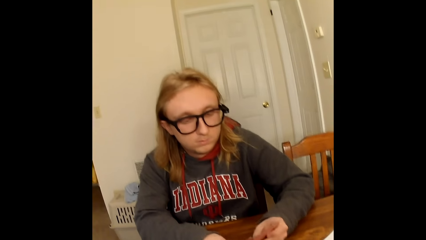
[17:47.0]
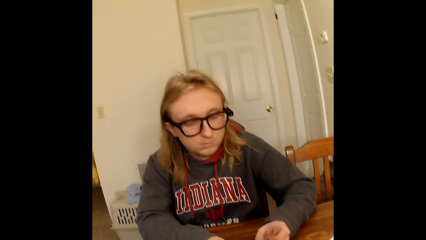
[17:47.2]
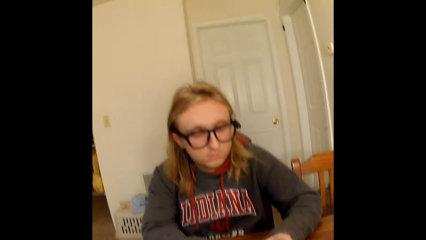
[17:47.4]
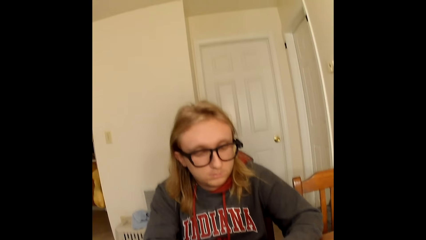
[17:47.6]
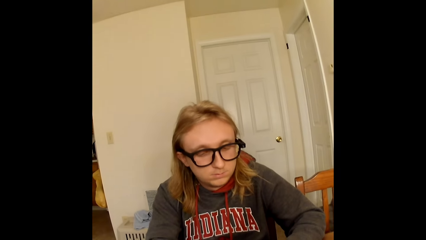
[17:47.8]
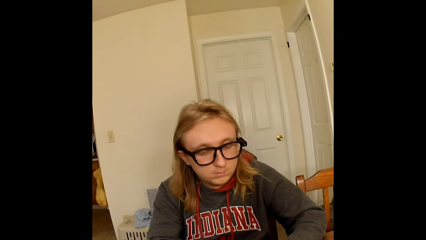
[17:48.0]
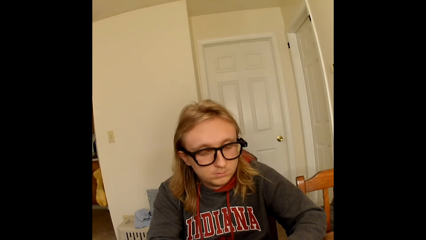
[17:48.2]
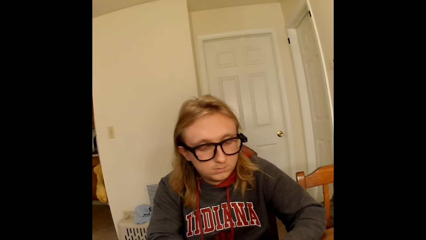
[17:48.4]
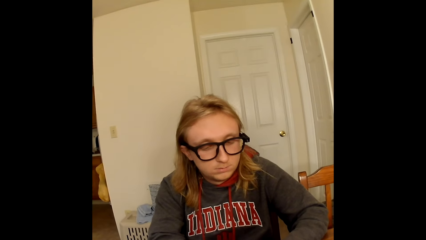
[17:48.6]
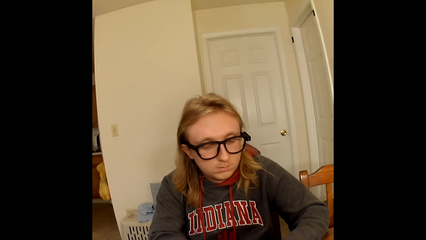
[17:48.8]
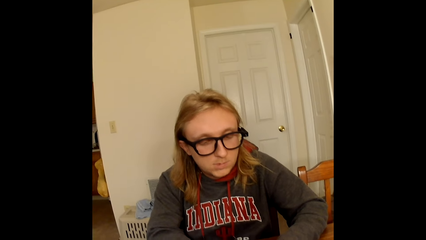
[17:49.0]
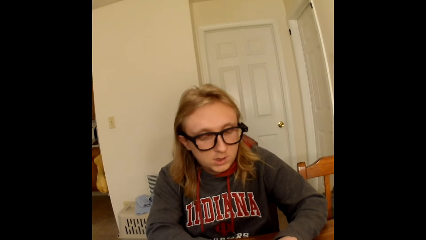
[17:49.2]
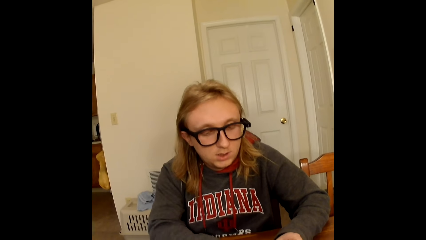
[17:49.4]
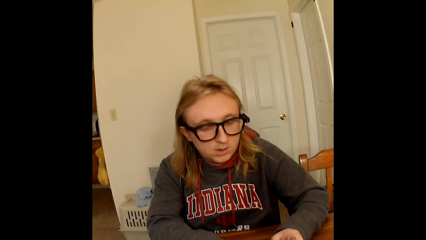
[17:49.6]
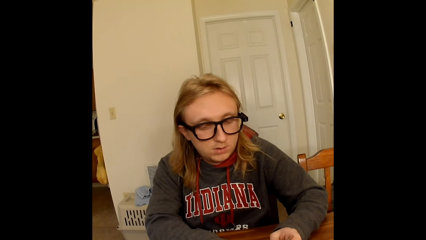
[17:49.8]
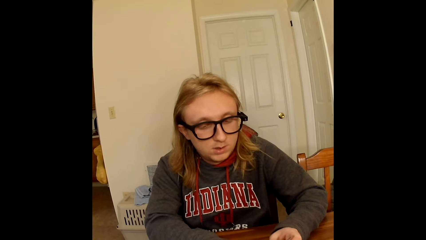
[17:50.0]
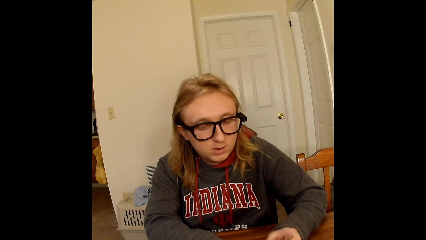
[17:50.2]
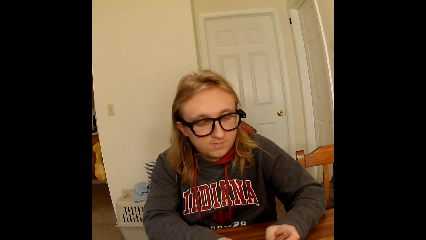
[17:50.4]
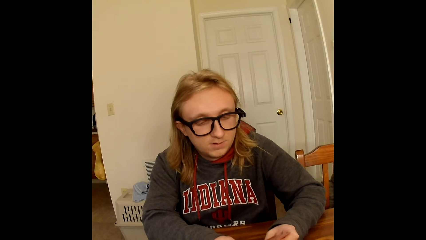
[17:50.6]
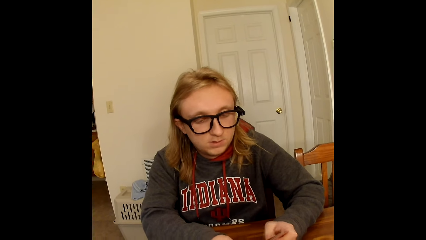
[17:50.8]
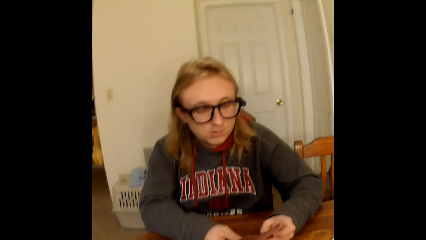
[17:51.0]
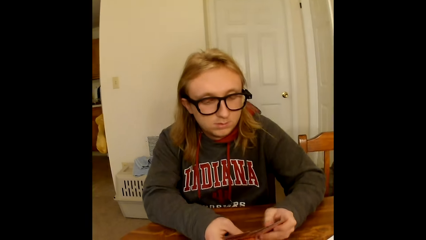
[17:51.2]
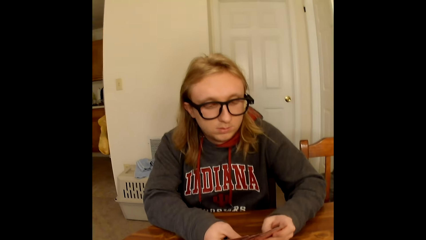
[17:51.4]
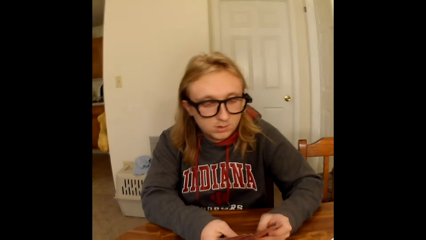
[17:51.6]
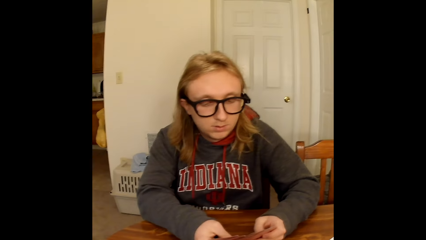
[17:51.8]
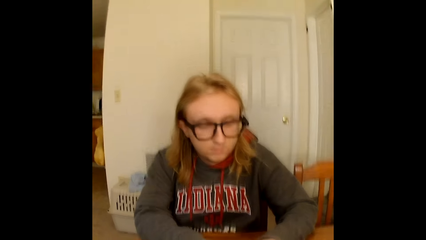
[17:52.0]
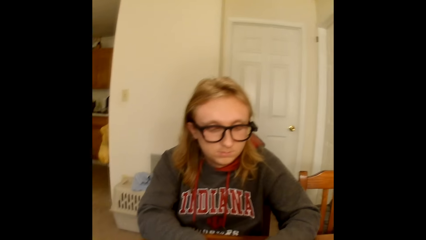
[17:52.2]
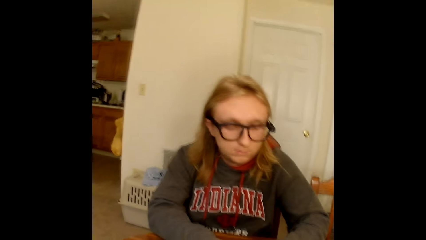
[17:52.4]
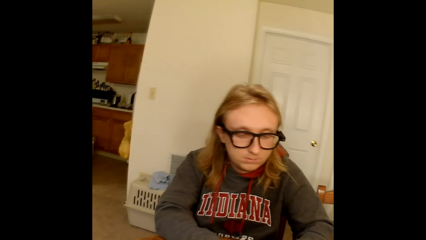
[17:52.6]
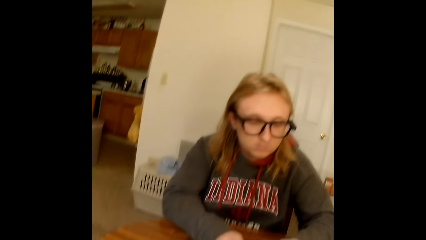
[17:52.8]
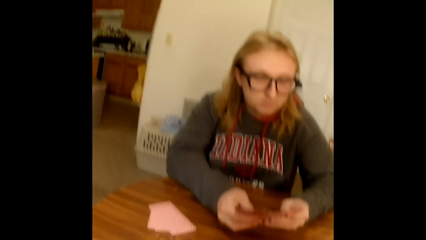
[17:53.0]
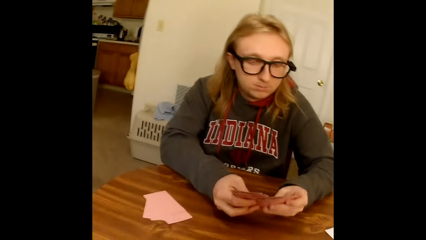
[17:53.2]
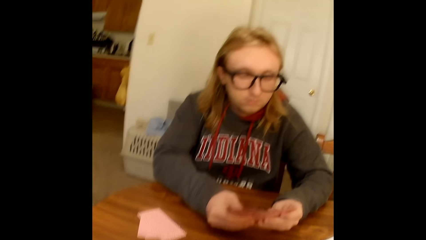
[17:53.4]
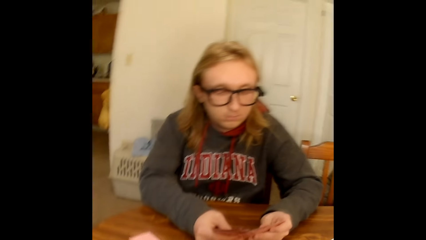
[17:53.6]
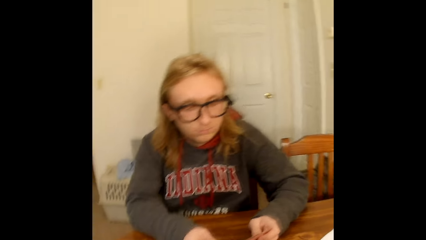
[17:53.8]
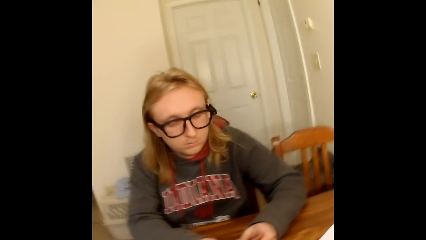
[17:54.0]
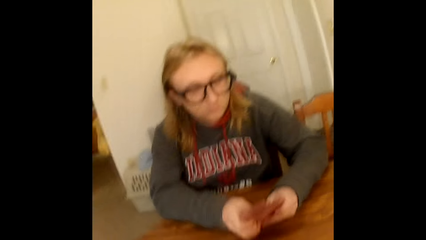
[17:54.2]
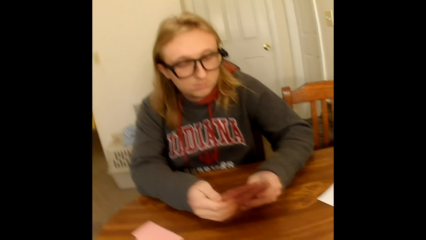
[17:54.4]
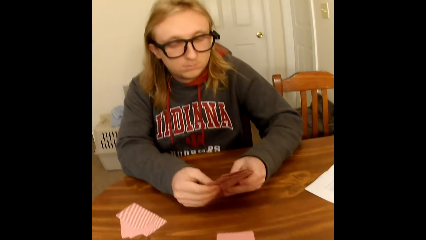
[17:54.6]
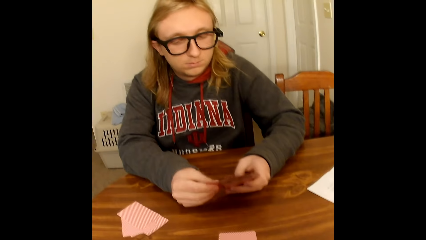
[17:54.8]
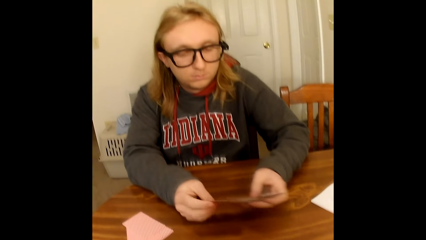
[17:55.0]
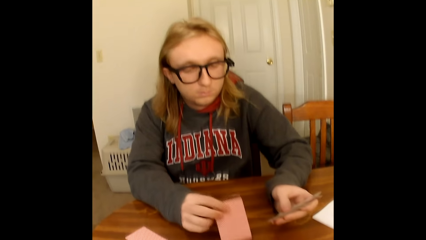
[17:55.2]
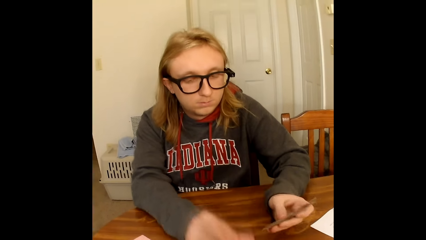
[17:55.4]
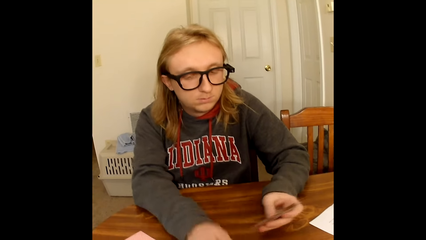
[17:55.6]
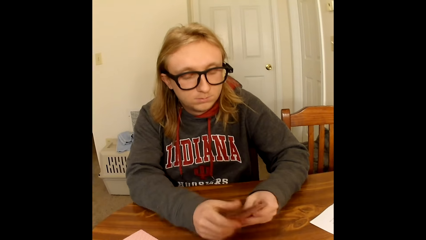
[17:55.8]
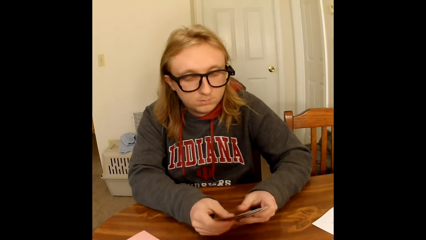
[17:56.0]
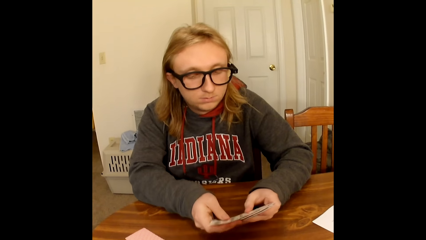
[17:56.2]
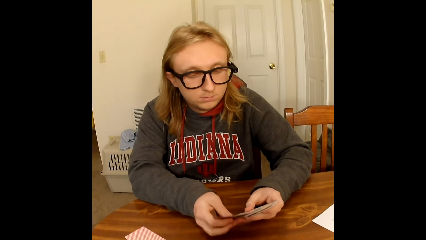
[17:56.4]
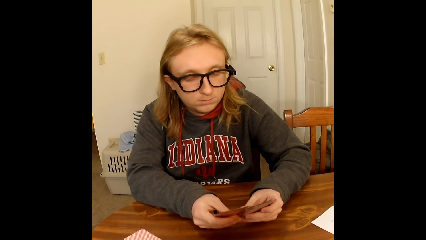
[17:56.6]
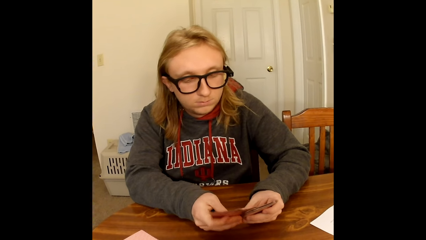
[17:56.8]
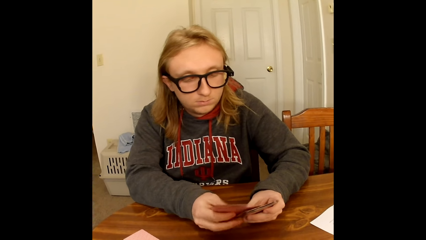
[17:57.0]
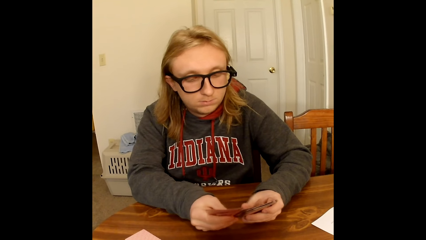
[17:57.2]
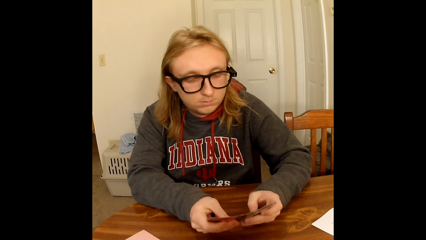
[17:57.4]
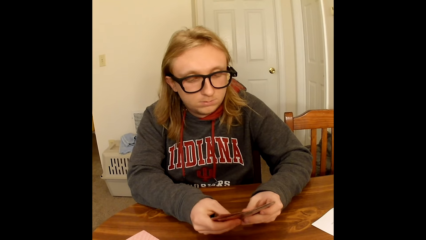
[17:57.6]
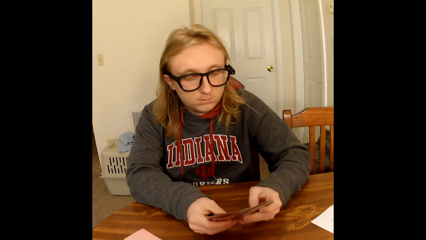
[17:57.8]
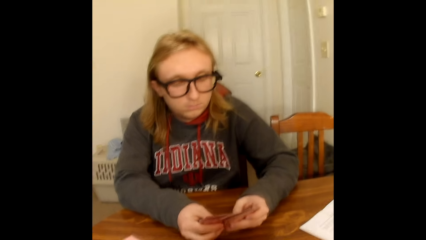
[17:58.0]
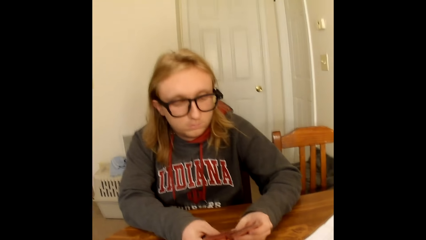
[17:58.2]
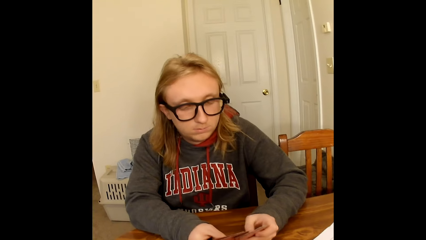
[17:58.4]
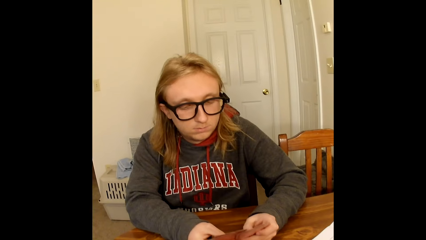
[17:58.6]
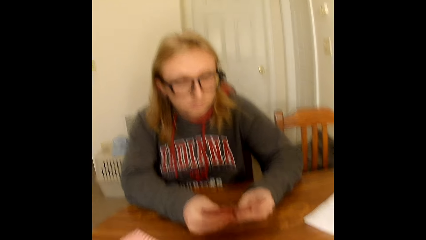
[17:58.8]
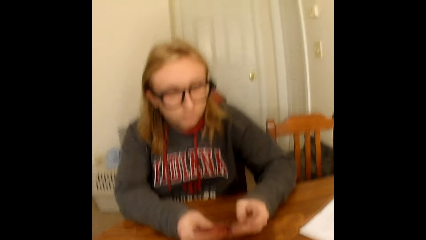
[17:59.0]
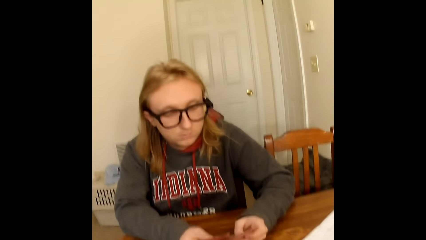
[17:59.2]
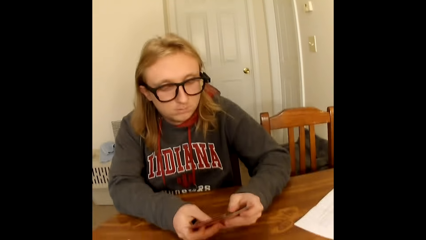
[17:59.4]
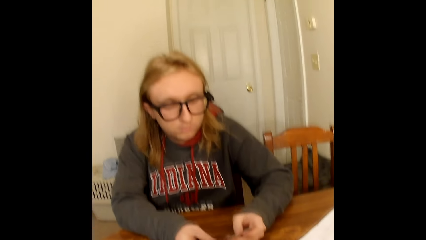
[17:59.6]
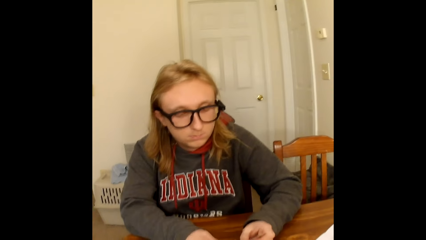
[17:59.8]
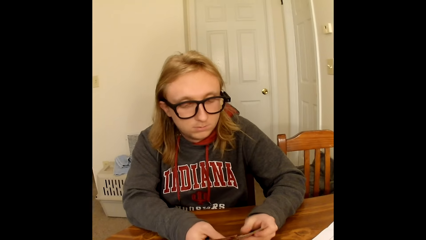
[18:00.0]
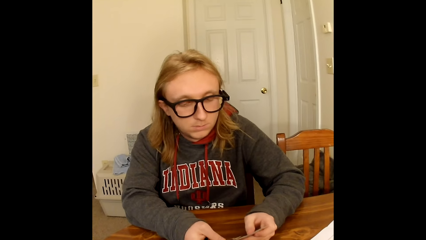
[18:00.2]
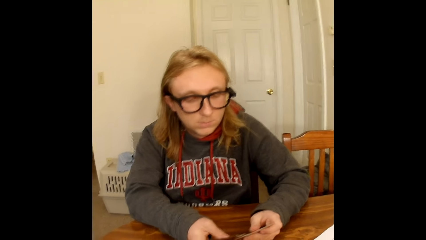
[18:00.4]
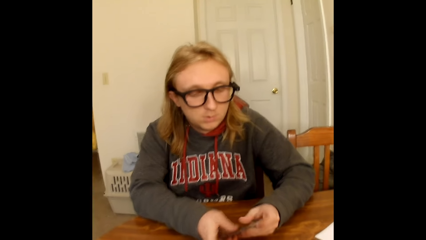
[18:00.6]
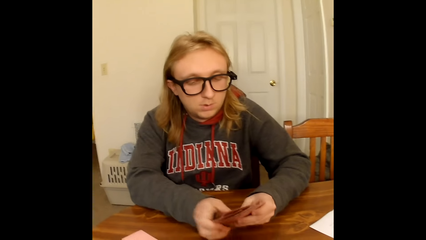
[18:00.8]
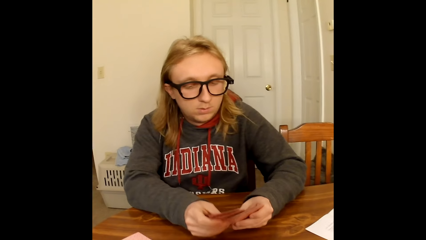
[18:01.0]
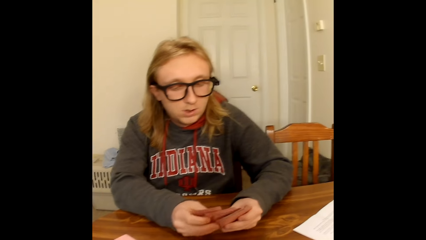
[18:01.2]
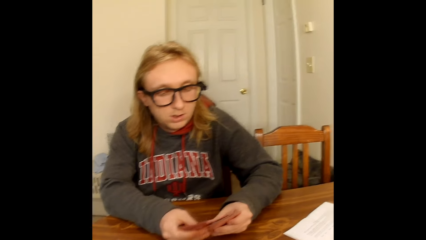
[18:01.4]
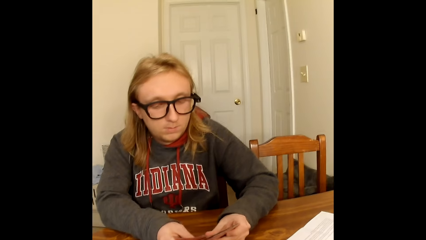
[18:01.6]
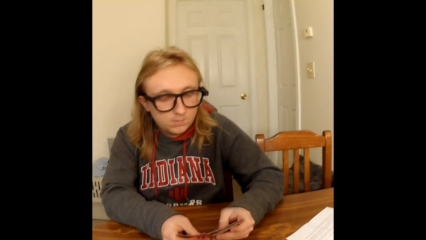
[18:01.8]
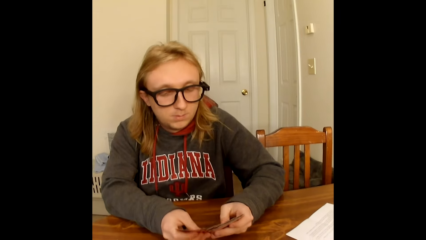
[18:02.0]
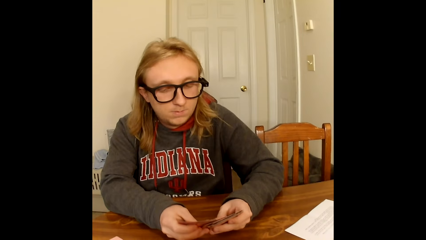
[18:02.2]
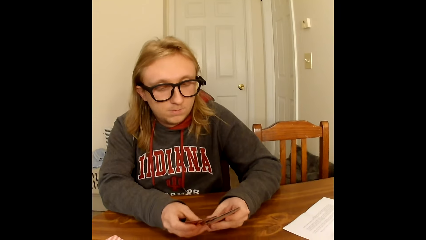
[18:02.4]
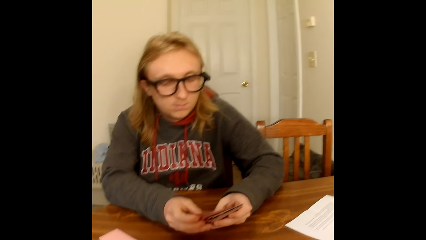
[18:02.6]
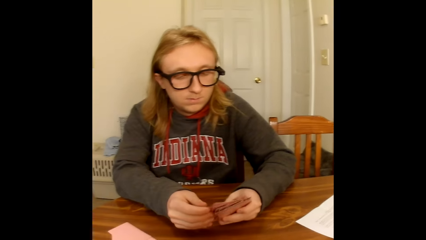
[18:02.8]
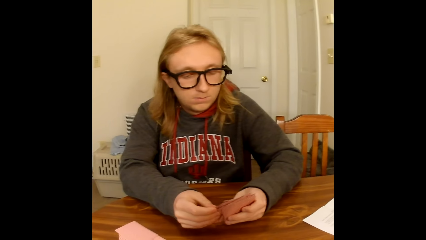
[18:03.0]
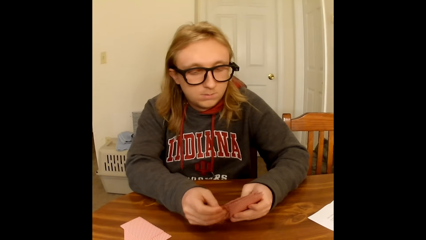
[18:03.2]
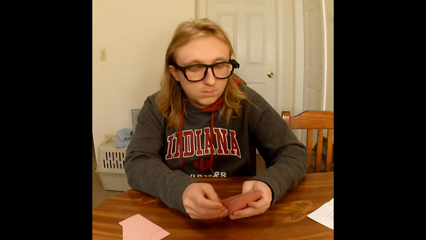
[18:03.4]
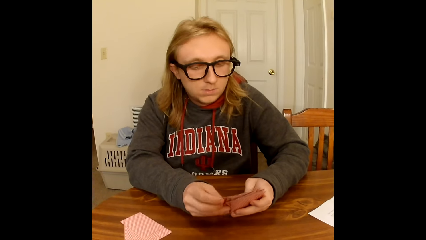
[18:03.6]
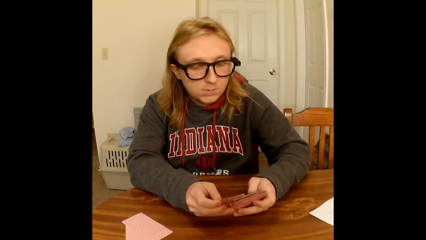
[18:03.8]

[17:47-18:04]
A man converses. The camera wearer converses. The man picks out some cards from the cards in his hand with his right hand and places the cards on the table with his right hand. The man holds the cards in his left hand with both hands. The man arranges the cards. The man shuffles the cards in his hands with his thumbs.
